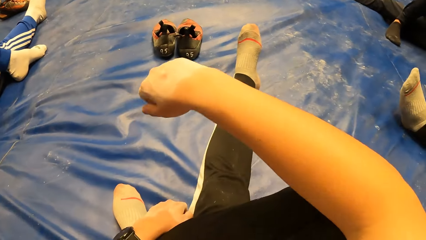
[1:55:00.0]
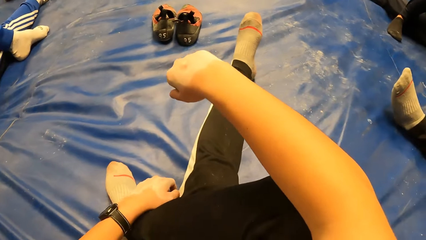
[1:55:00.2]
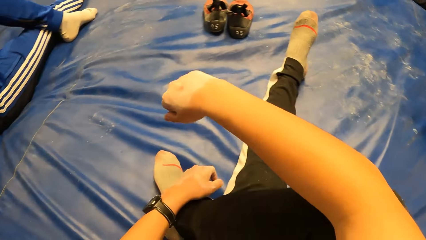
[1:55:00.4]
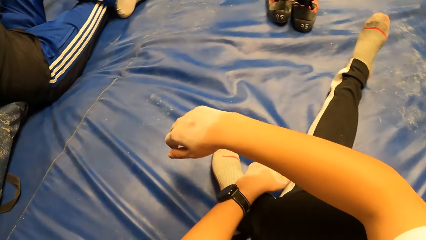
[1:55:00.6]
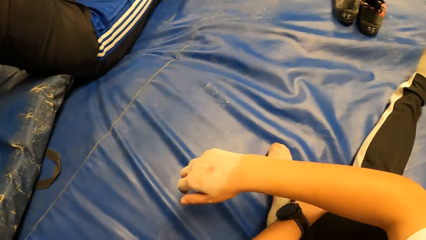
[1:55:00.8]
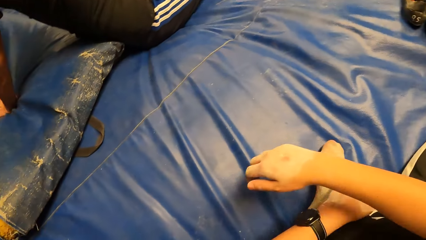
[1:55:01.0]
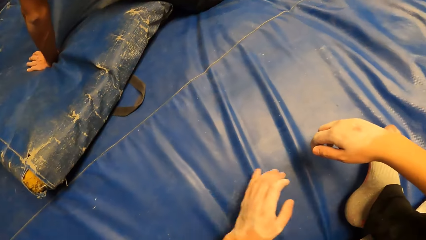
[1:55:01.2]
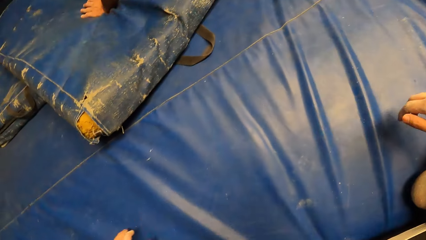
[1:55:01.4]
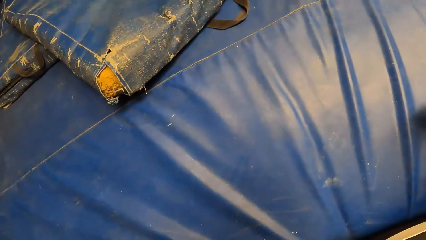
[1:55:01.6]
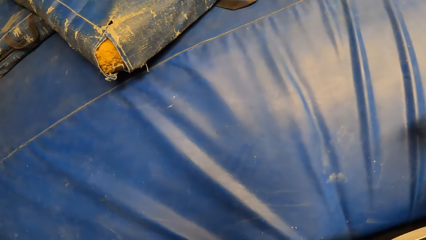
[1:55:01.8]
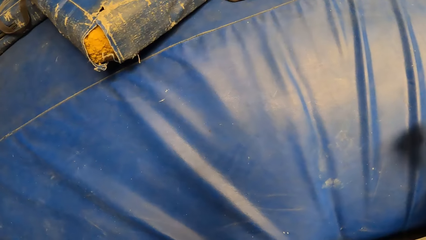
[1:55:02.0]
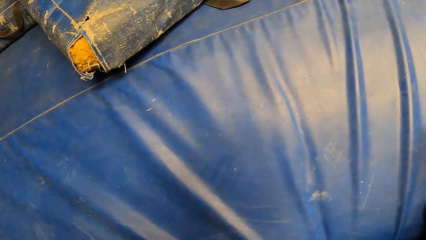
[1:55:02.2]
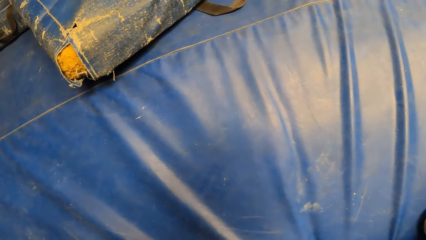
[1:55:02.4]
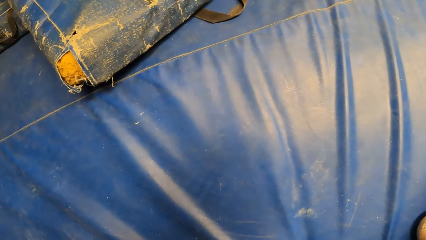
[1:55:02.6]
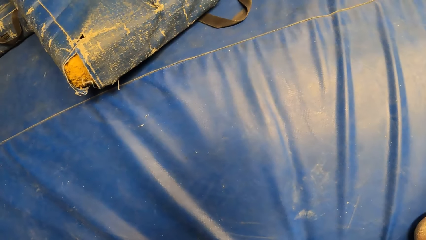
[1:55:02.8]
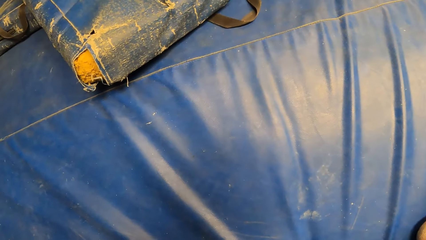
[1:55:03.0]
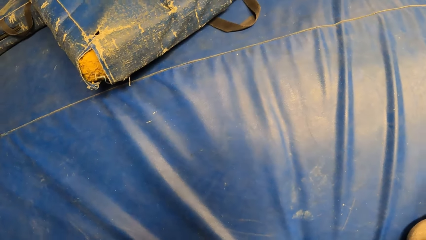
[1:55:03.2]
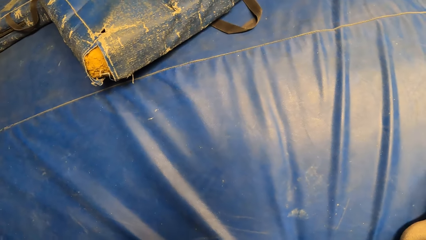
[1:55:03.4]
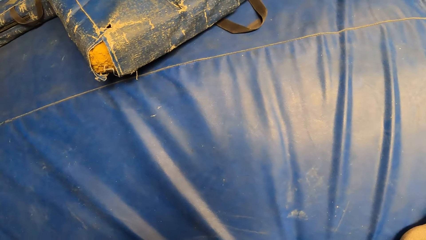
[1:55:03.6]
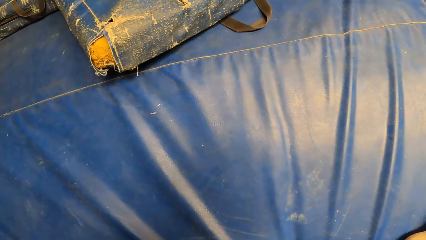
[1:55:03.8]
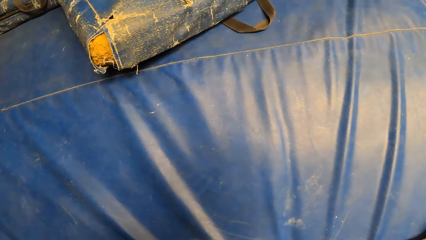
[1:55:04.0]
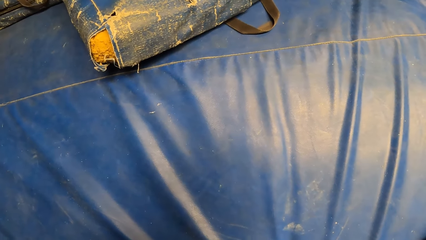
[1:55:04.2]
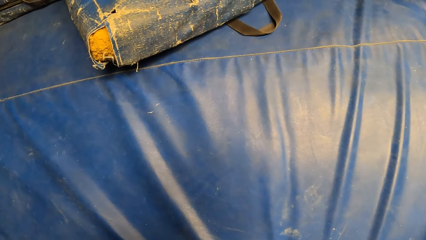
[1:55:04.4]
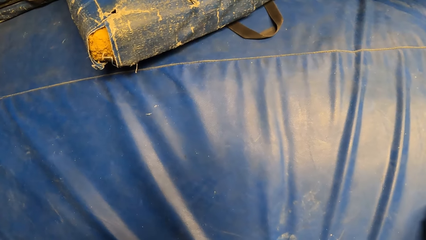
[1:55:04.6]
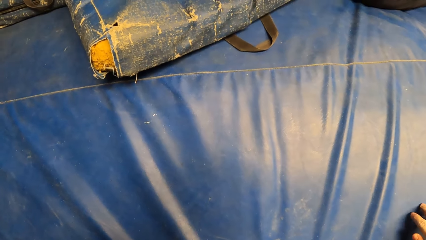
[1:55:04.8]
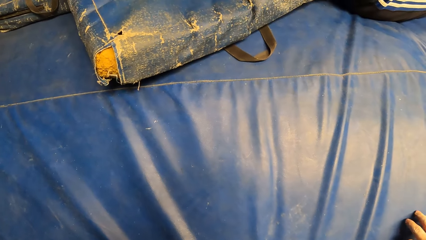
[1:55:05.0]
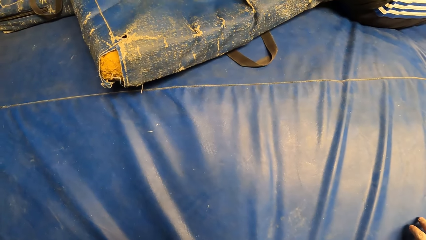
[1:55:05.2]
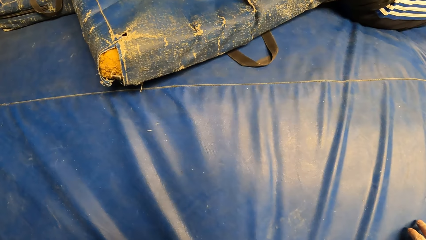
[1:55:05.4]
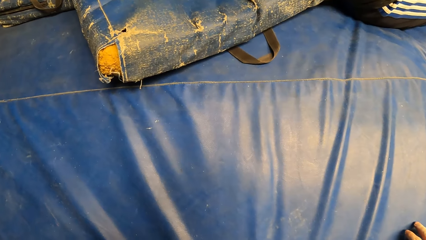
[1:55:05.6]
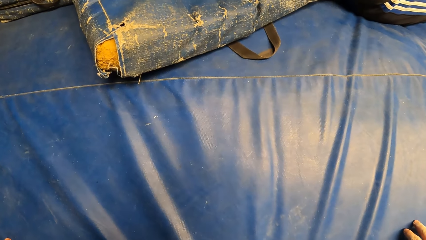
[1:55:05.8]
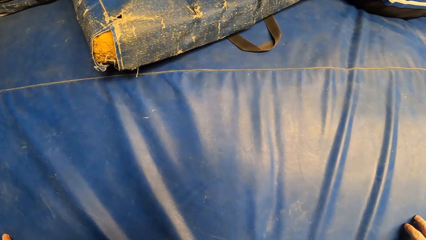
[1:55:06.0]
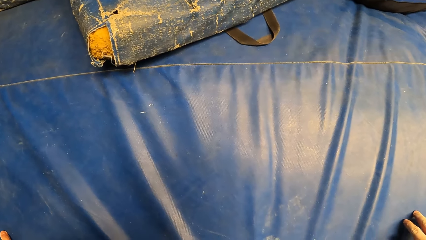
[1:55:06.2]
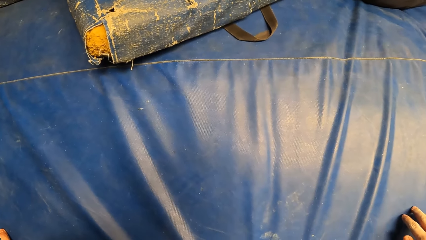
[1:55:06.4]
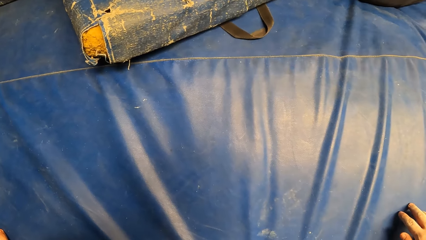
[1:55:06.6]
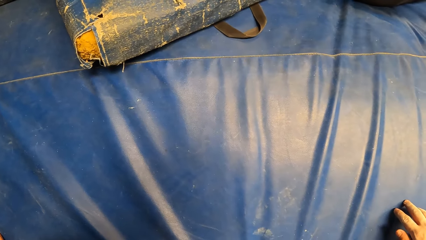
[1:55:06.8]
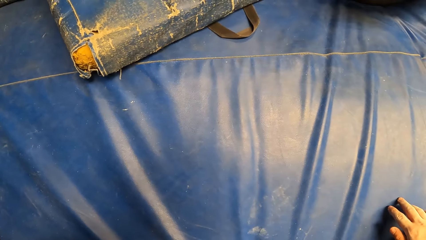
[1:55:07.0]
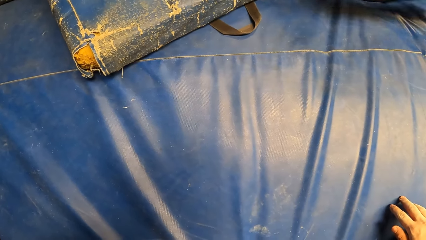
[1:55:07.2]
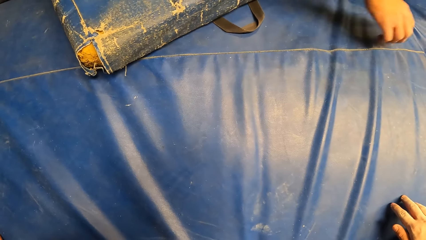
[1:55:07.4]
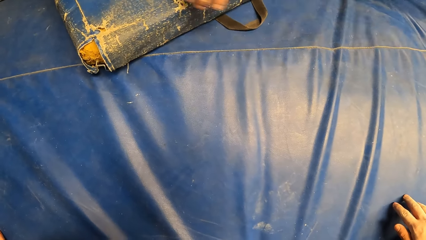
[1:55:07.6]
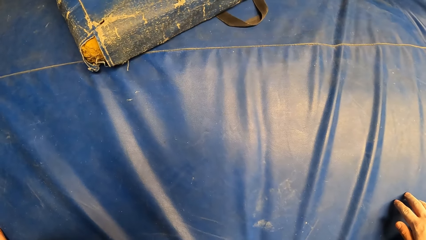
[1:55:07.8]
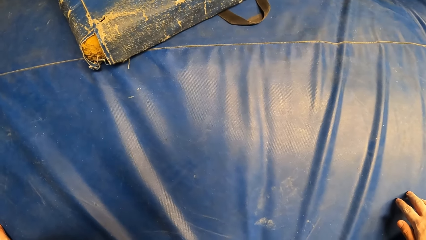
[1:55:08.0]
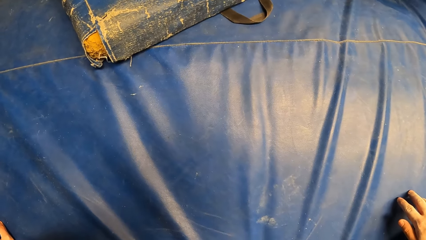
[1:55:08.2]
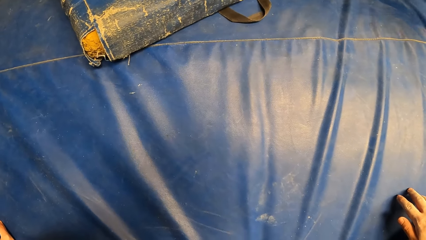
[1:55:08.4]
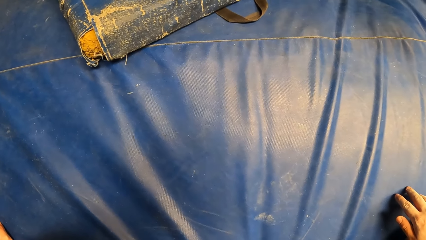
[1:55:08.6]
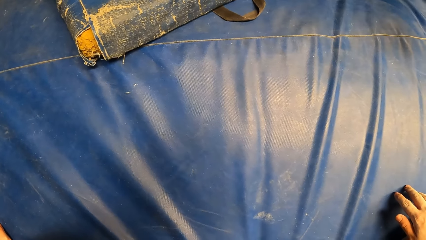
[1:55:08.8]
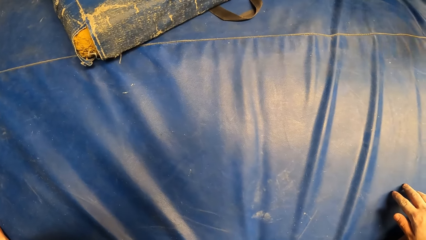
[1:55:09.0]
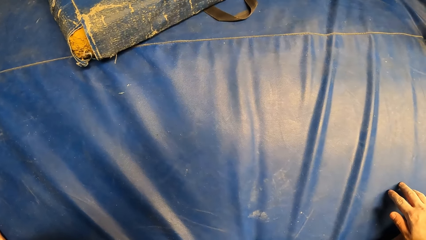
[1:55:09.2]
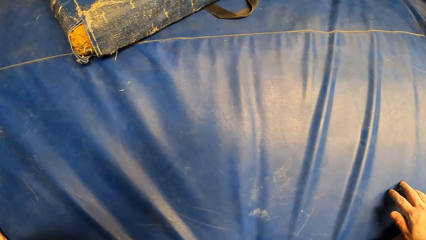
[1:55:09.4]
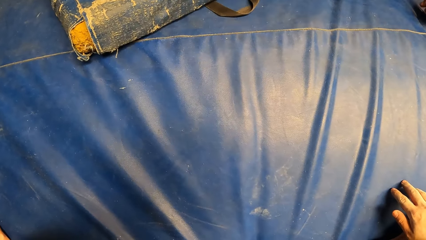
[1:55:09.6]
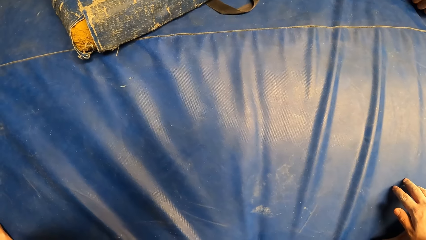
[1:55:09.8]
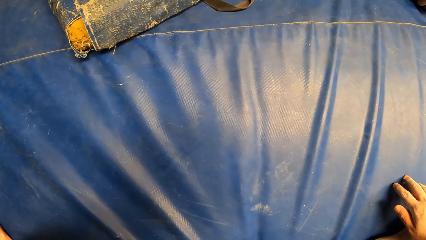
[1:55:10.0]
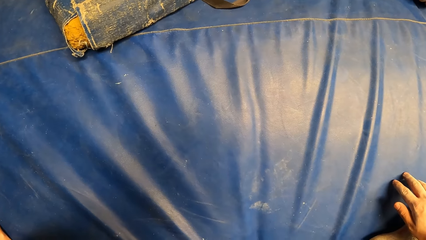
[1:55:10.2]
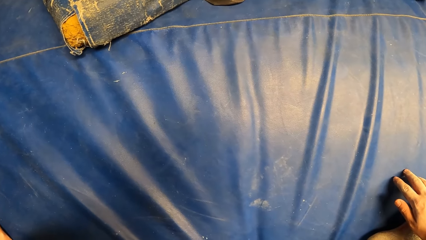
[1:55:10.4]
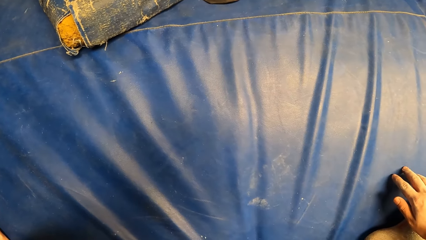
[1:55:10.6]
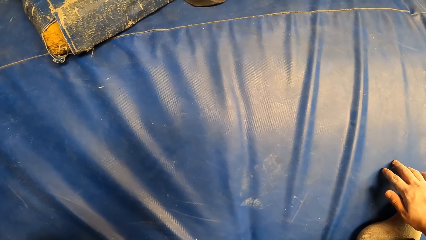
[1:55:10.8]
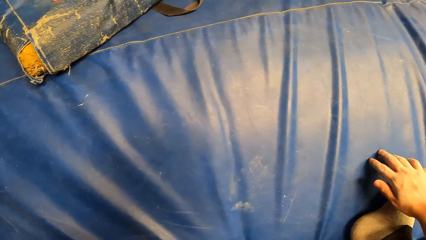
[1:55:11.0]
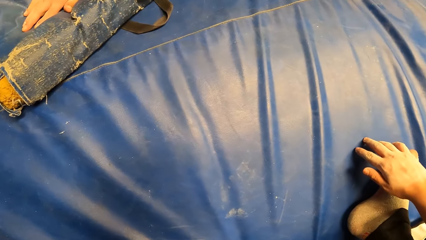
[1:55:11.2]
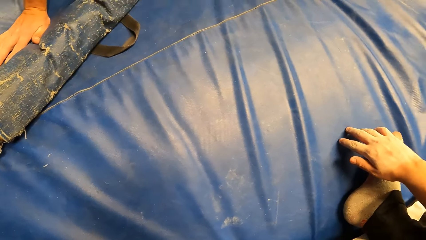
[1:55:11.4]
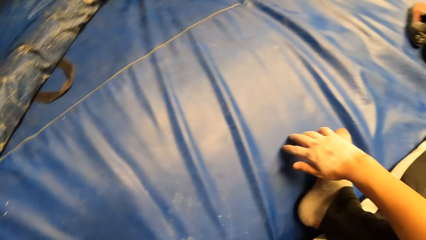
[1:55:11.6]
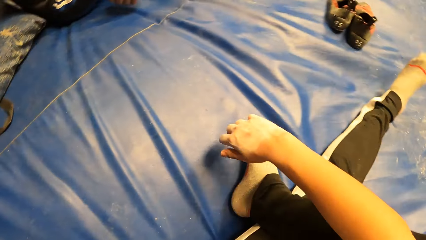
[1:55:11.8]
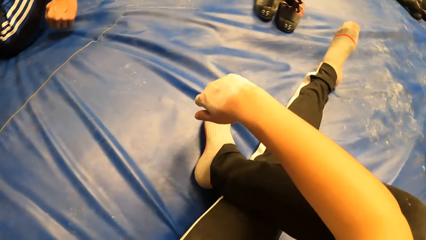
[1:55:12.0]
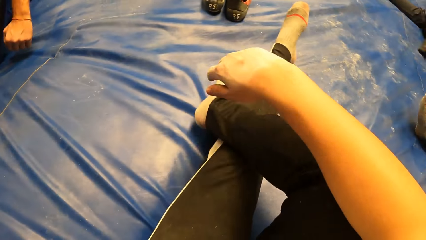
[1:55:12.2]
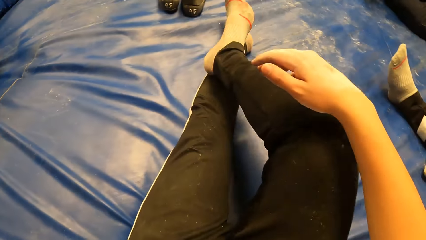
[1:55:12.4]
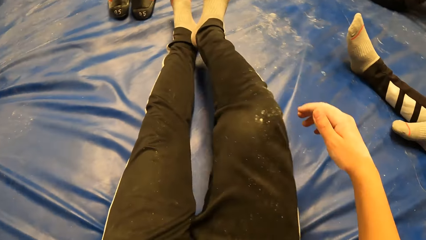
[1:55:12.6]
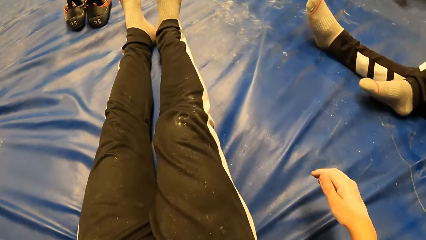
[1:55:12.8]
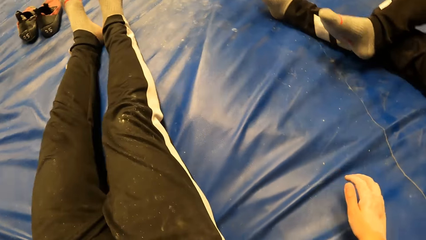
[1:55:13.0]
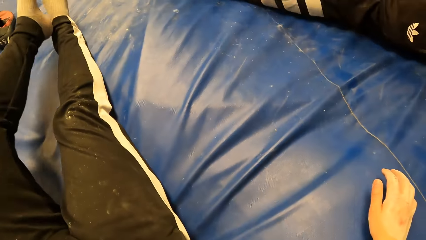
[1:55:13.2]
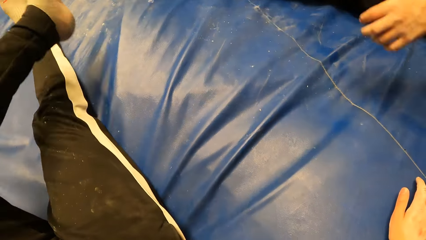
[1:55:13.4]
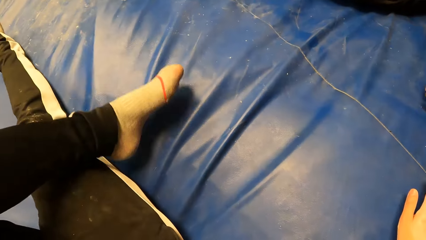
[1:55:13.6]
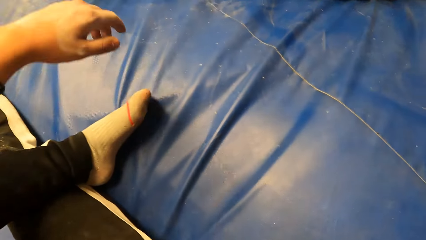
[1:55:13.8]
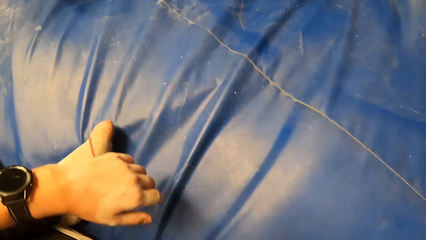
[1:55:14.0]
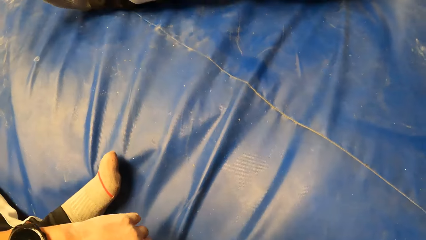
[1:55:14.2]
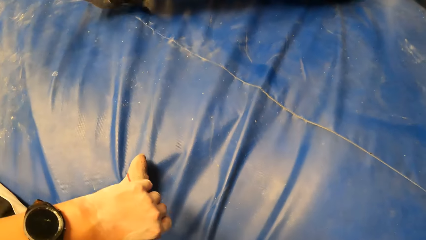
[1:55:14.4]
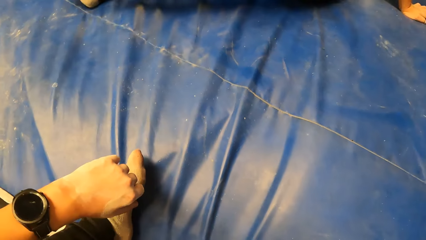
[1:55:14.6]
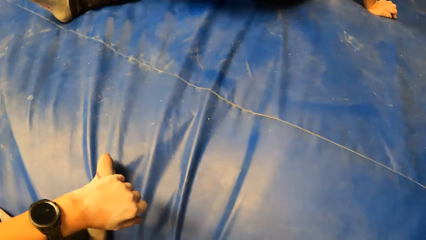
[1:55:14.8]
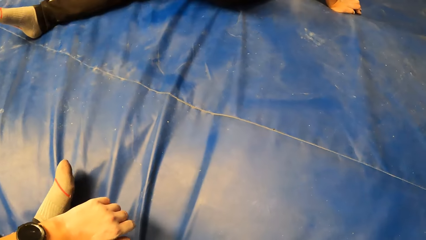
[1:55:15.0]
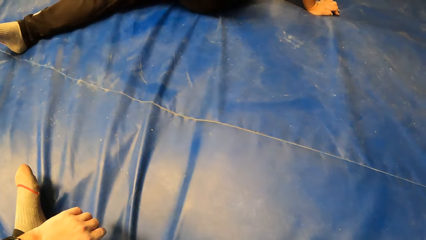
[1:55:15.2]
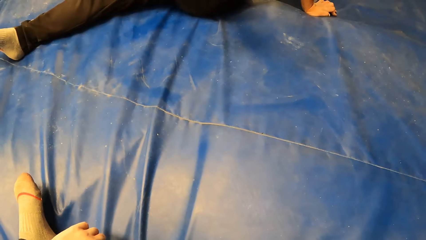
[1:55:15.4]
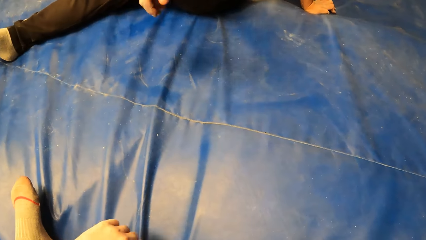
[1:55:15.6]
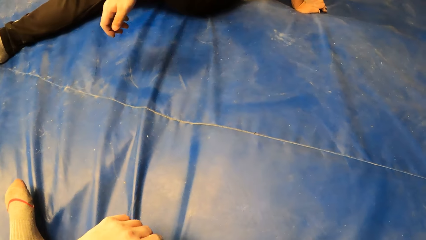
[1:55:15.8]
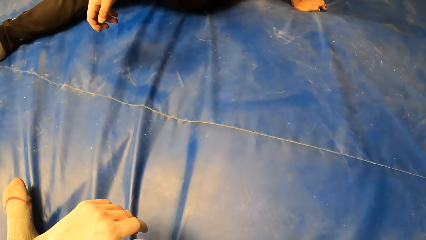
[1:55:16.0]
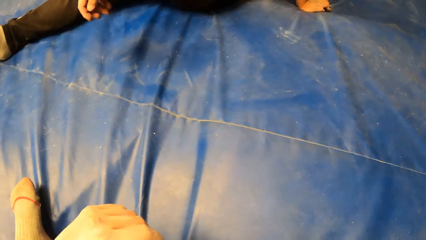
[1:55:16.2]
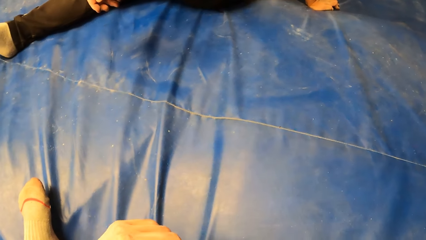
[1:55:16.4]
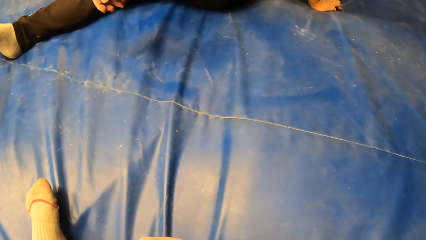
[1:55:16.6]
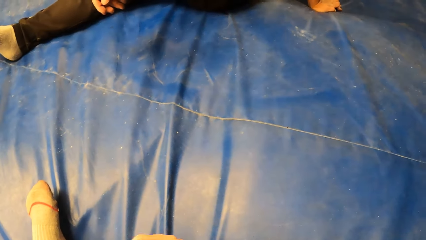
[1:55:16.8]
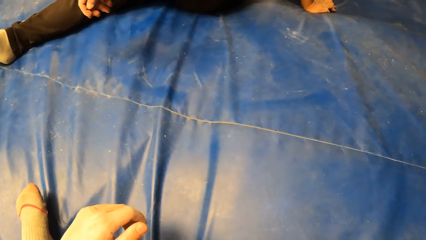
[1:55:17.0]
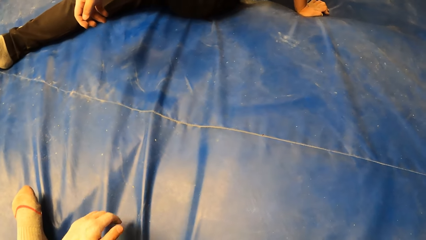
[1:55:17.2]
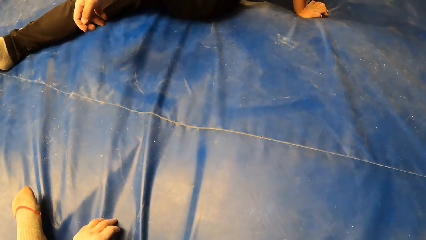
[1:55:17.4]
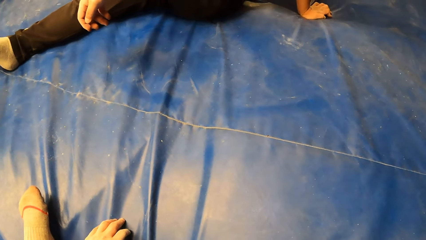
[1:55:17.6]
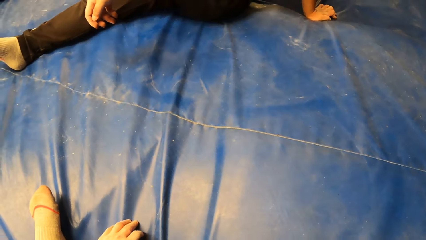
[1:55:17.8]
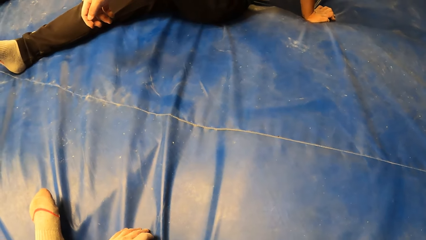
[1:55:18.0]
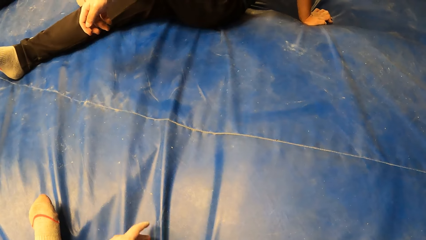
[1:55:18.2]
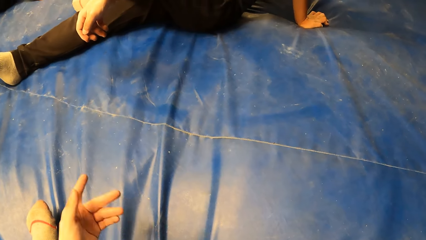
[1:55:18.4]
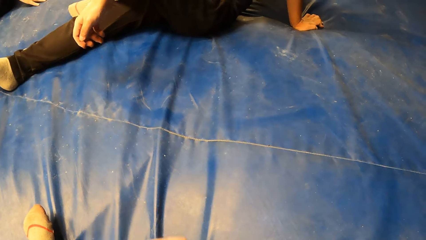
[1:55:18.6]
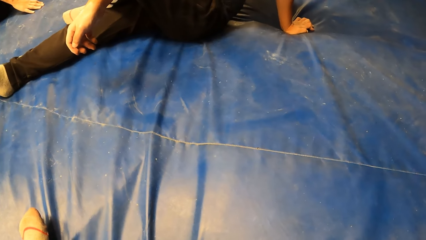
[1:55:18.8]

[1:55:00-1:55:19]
A man moves a leg. The camera wearer leans on the mat with his left hand. He looks around. He moves his legs. He moves a hand. The man turns around. The camera wearer leans on the mat with his right hand. He places his left leg over his right leg. He places his left hand on his left leg. He moves around. He moves a hand. He touches the mat with his left hand.
